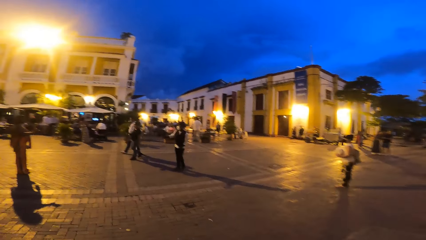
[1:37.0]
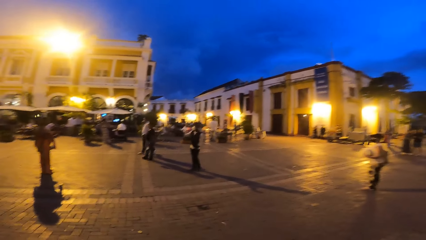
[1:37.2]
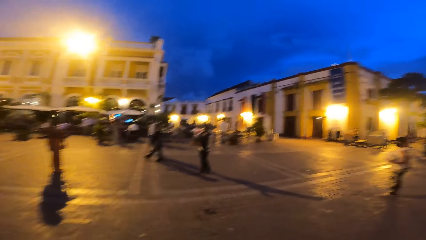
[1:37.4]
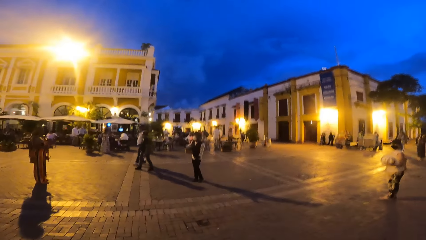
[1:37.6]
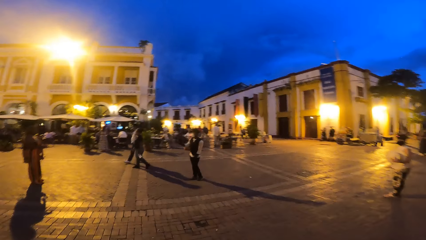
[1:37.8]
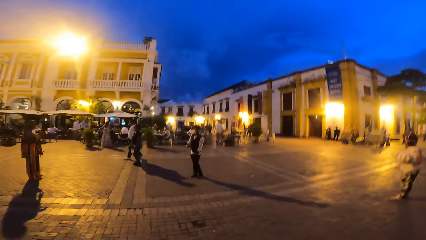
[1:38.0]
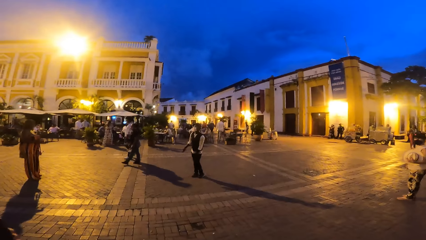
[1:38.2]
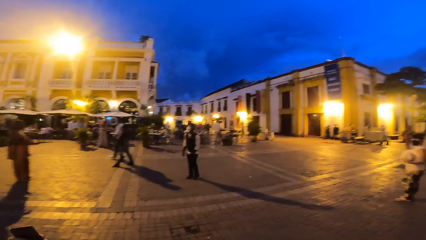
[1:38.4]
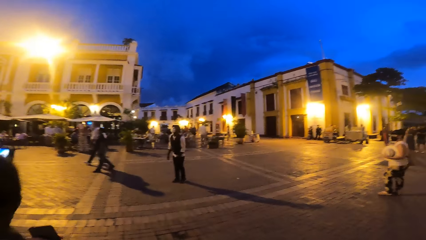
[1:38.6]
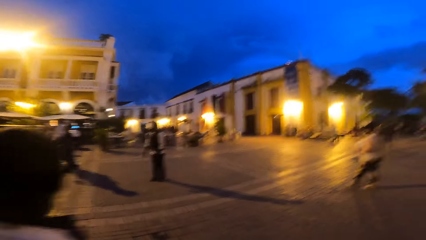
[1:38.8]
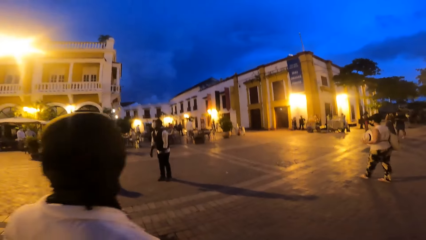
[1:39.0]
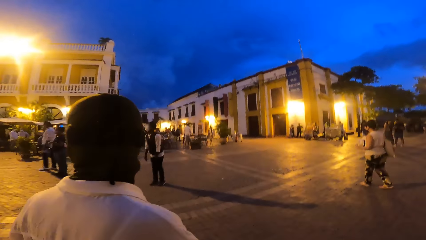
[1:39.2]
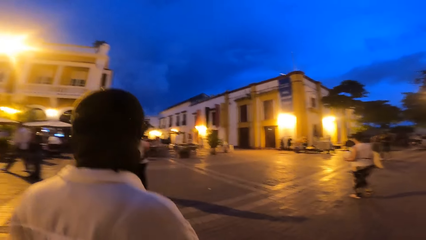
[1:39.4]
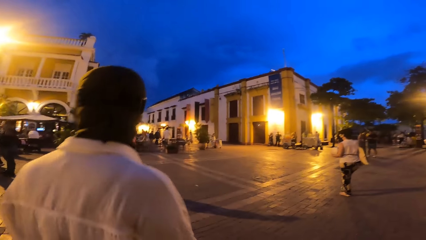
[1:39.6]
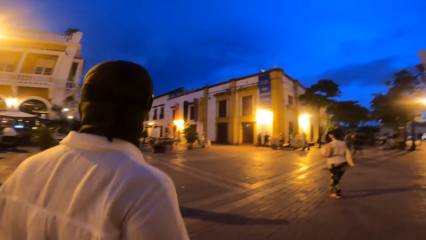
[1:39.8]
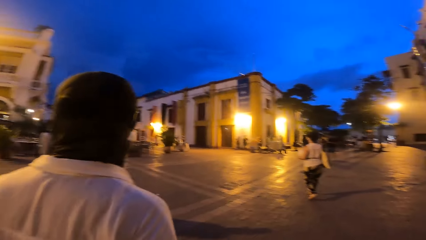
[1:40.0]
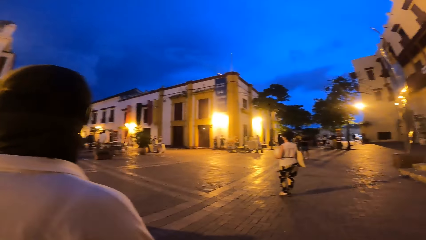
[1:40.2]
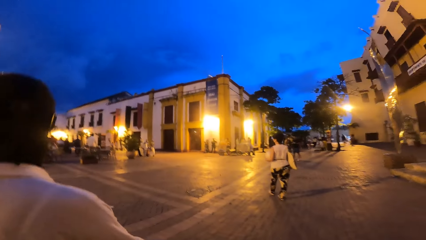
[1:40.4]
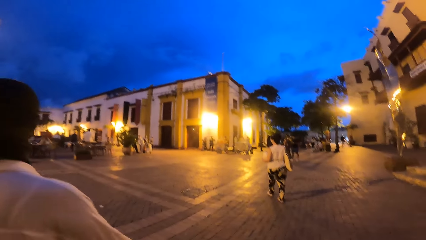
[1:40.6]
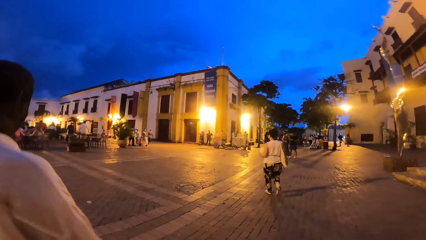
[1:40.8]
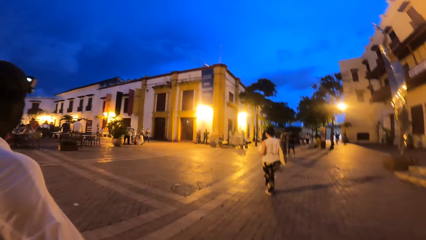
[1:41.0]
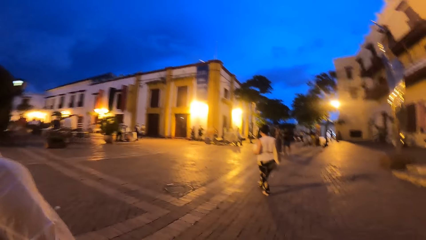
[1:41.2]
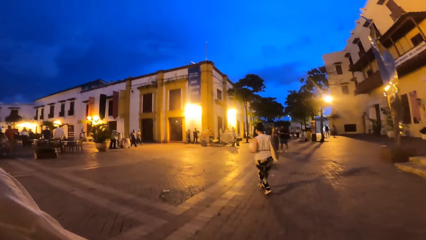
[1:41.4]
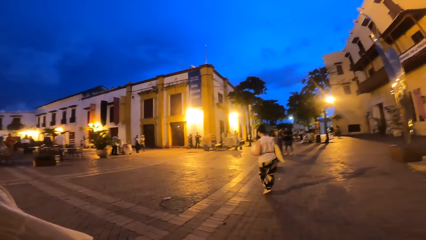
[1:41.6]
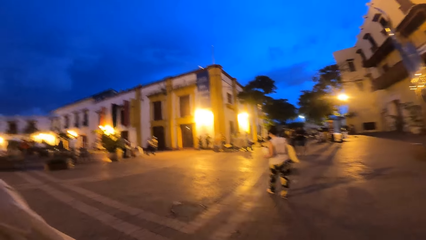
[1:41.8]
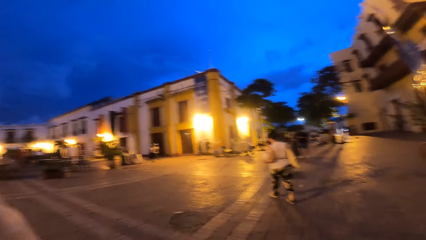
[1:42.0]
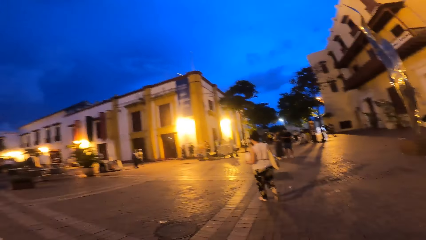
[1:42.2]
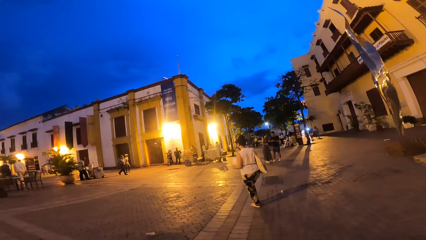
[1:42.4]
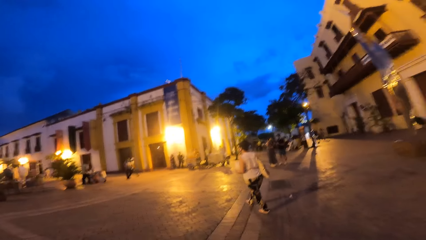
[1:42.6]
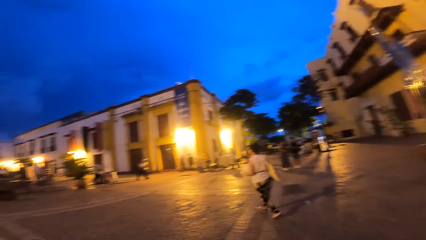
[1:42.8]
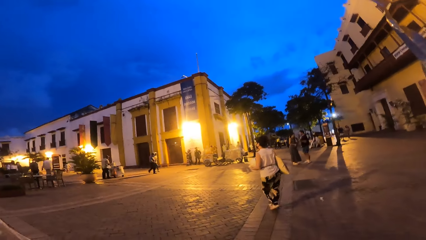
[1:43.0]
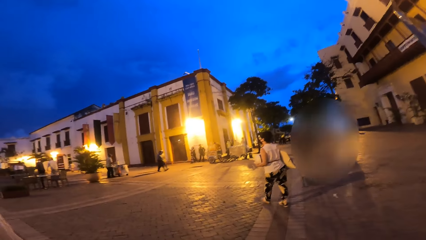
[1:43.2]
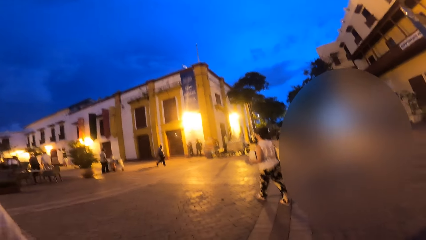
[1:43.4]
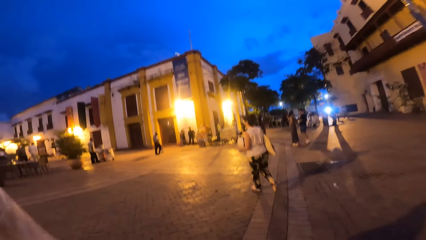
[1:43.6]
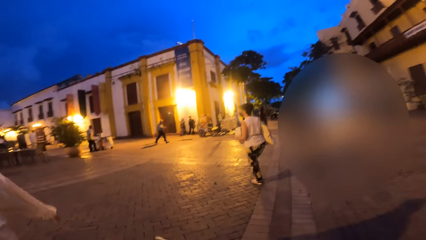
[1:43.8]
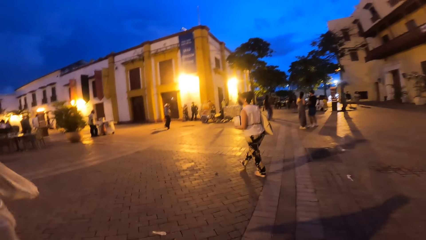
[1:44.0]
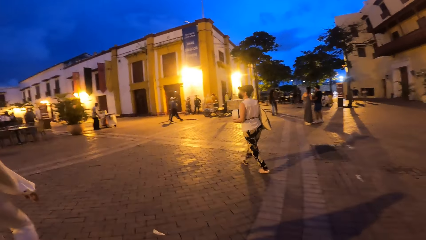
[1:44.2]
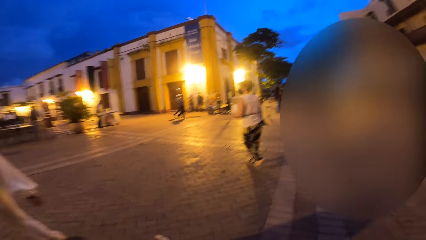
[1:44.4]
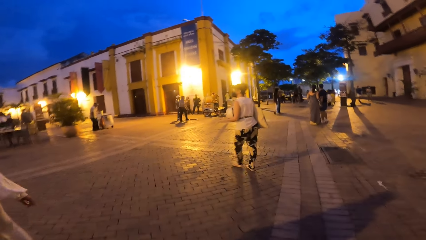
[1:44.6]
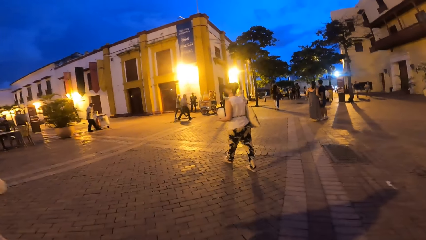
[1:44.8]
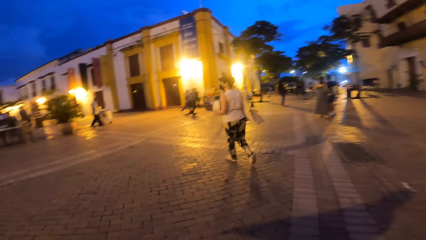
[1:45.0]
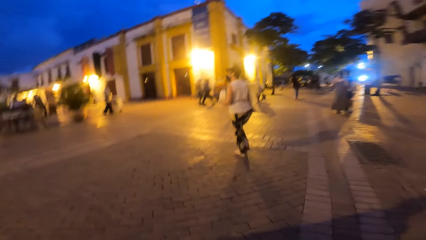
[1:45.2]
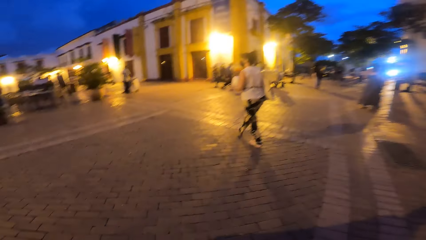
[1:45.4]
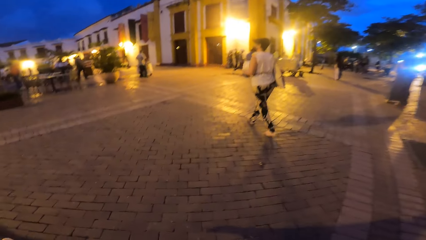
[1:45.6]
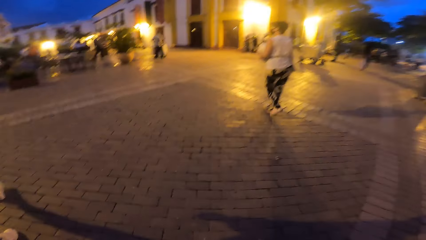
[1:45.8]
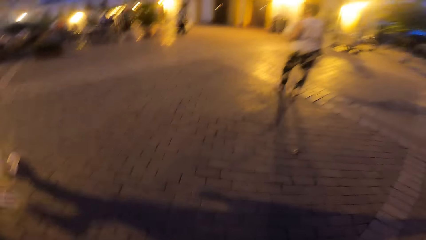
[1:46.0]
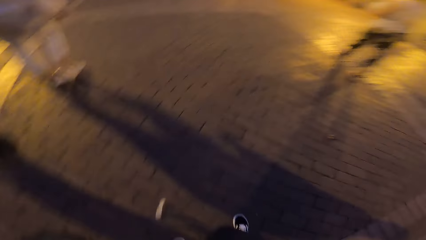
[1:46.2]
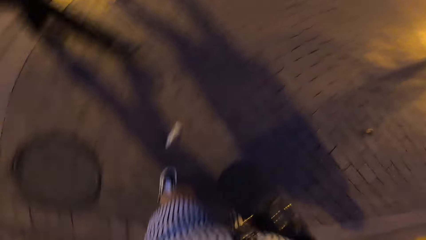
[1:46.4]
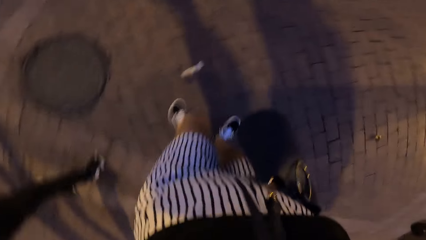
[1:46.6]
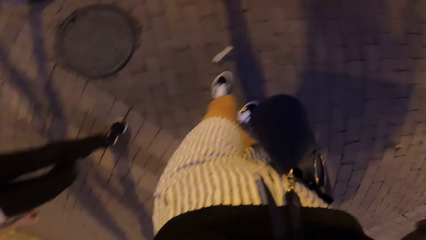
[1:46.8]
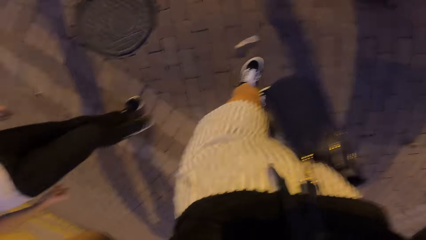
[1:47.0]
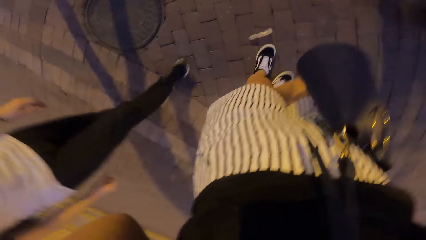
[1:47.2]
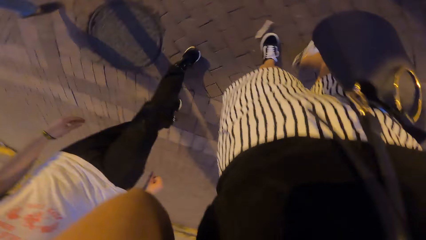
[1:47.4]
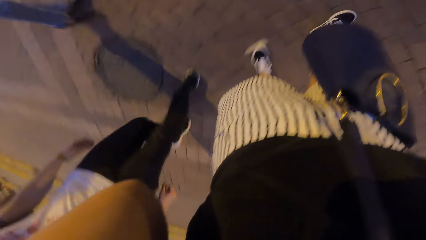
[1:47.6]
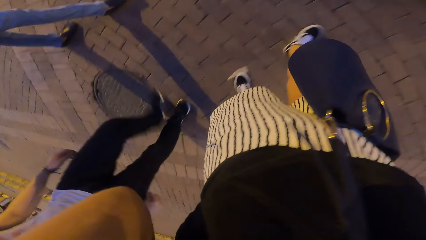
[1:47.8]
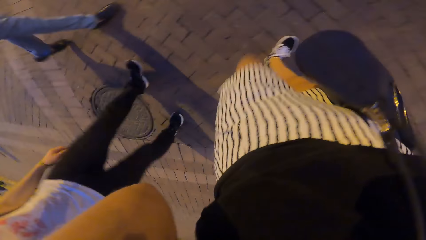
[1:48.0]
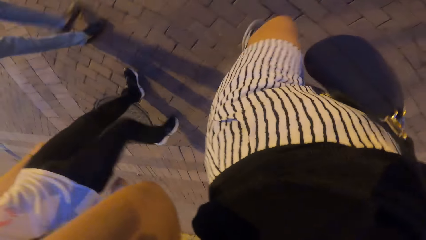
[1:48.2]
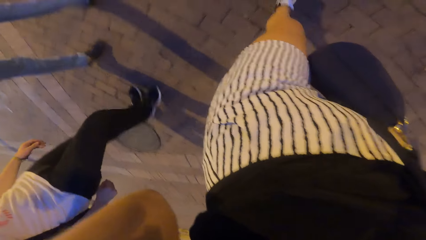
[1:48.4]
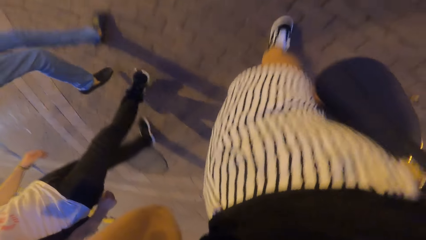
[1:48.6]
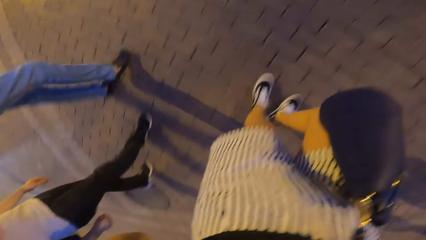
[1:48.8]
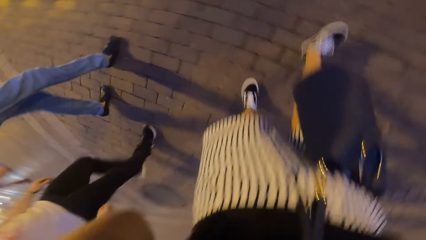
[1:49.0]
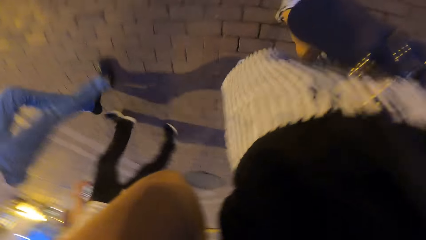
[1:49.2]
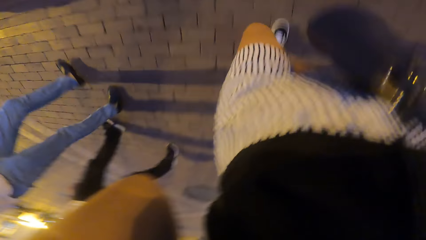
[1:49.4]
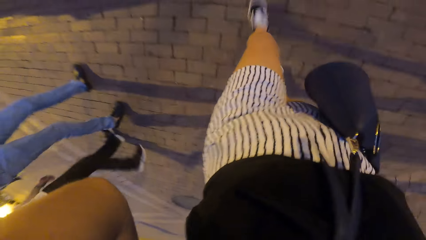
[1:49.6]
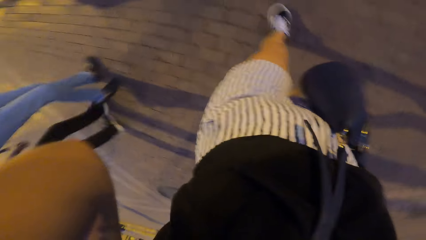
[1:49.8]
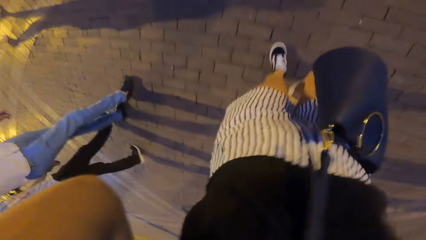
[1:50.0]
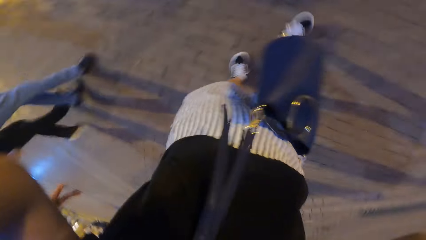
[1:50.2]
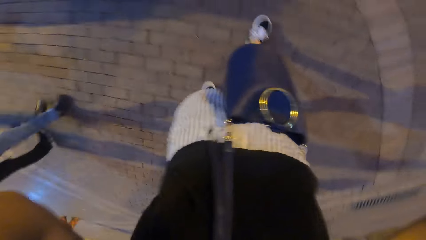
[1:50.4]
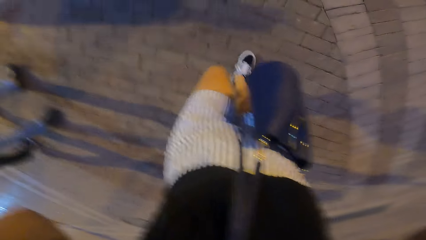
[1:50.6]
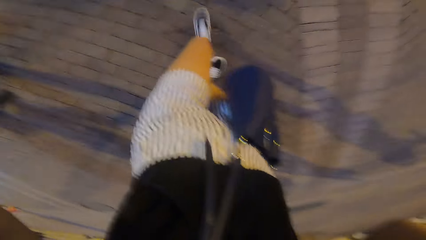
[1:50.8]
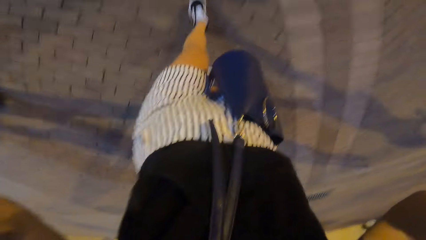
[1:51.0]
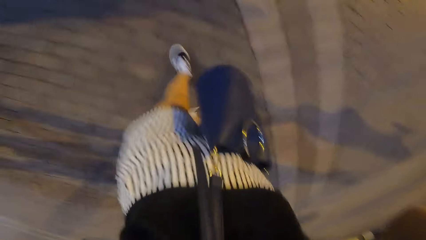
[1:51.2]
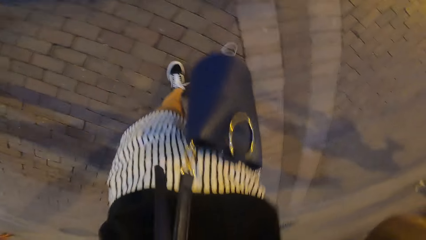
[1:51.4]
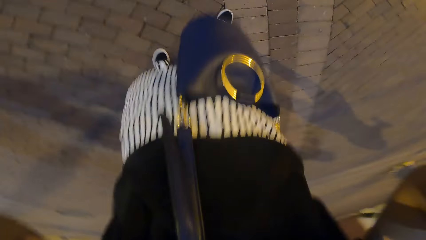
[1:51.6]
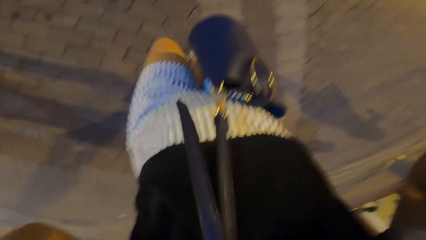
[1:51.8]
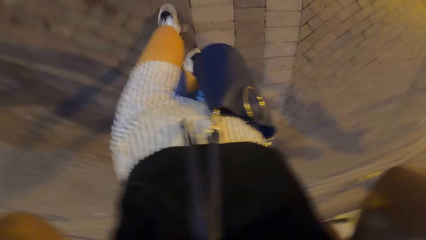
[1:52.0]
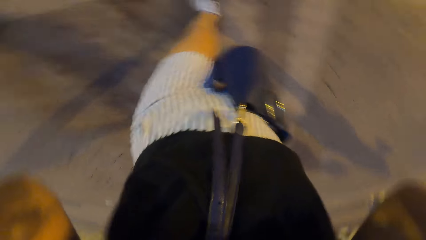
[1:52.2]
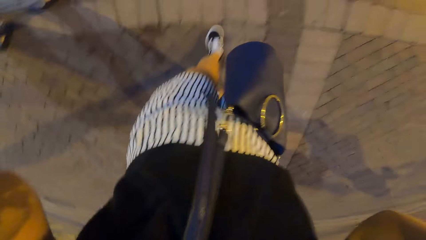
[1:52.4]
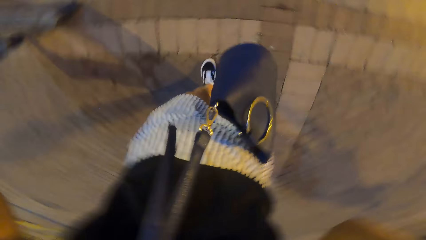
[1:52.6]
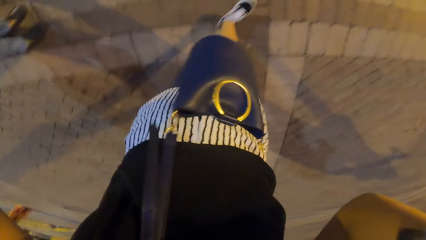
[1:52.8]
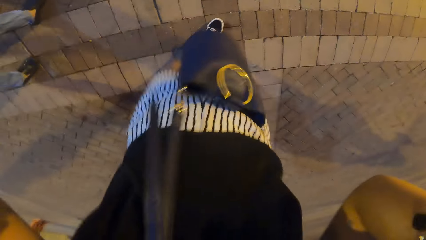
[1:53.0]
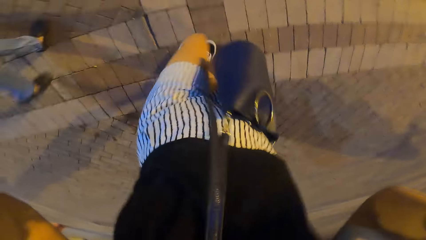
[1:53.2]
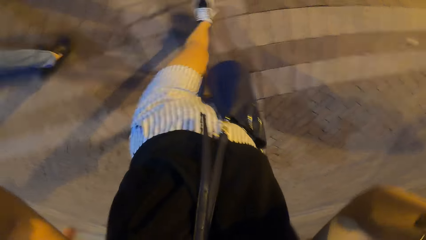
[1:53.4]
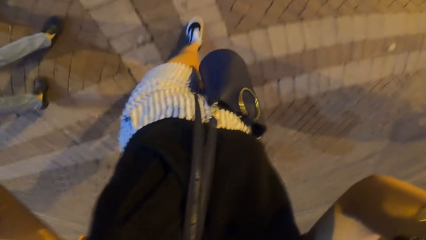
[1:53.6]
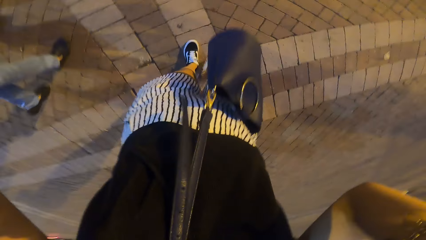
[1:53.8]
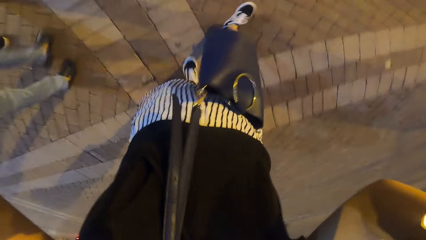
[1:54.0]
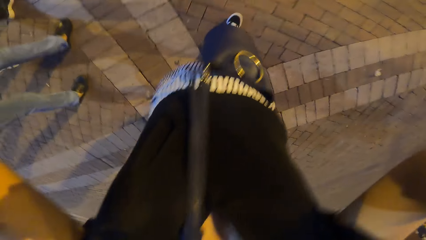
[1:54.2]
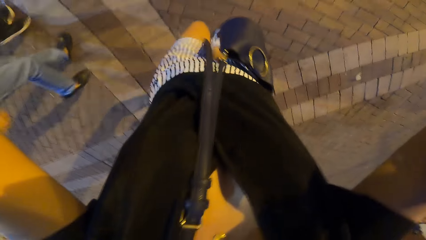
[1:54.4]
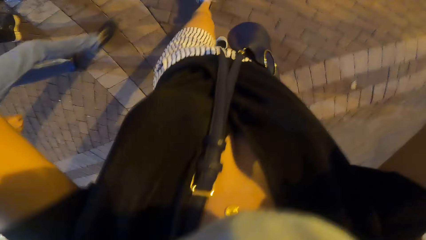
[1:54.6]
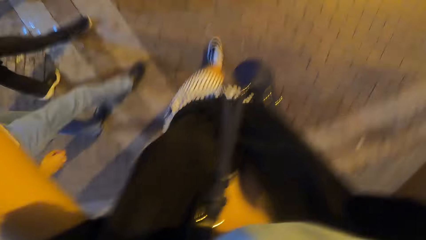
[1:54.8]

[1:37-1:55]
The camera wearer walks on the street. A woman walks on the road. Another woman walks on the road. The camera wearer walks on the road. She touches her face with her left hand. She adjusts a camera. A man walks on the road. Another man walks on the road. The camera wearer touches her face with her right hand.
